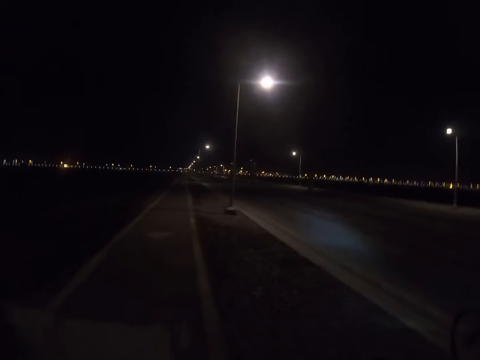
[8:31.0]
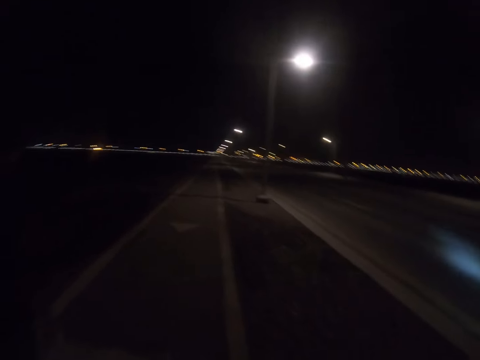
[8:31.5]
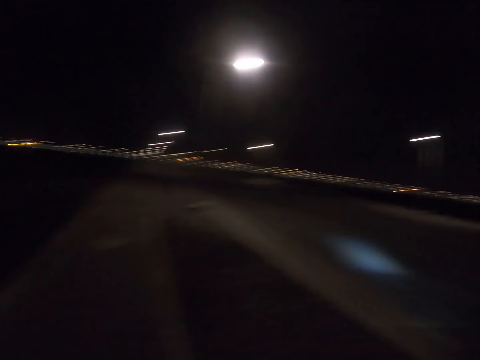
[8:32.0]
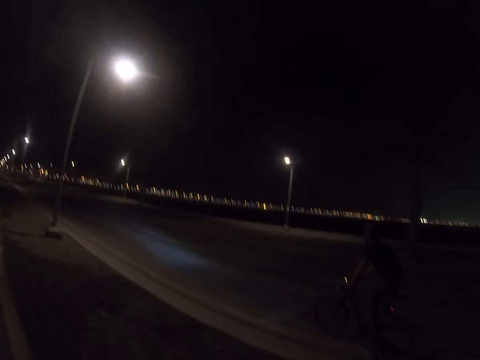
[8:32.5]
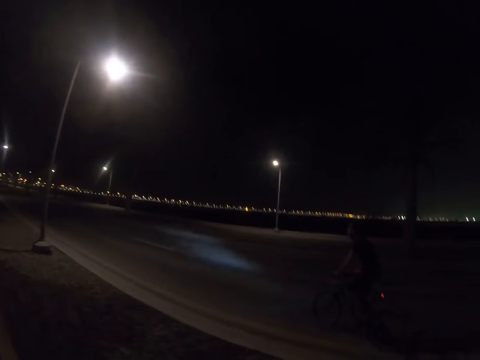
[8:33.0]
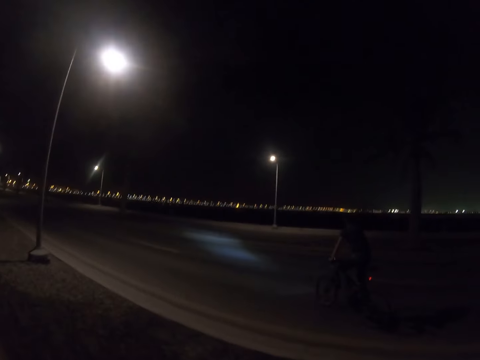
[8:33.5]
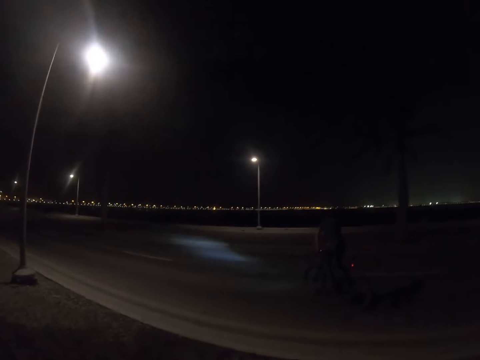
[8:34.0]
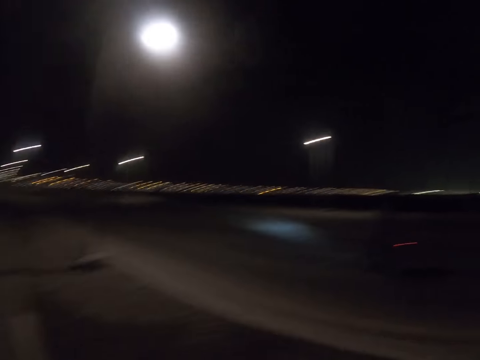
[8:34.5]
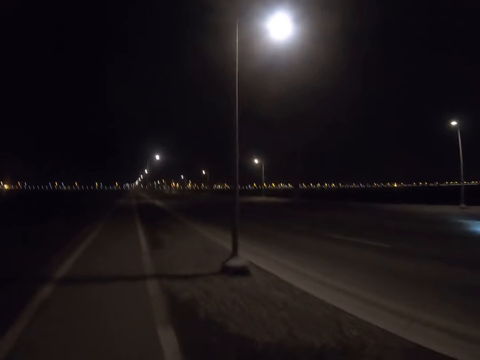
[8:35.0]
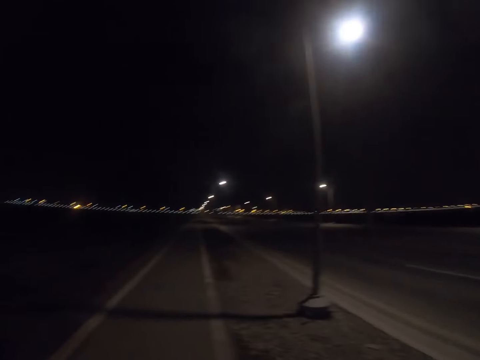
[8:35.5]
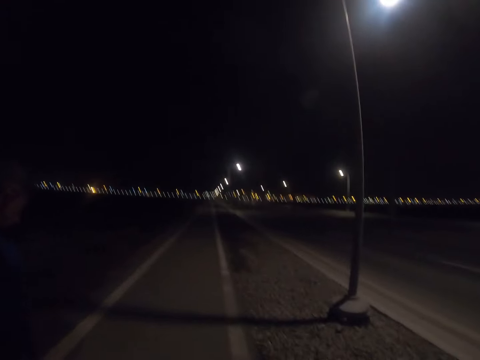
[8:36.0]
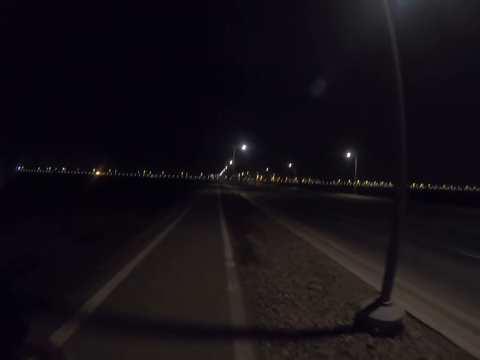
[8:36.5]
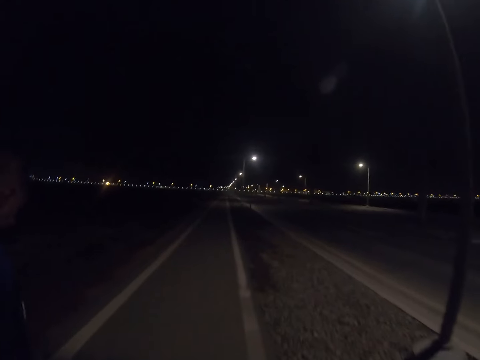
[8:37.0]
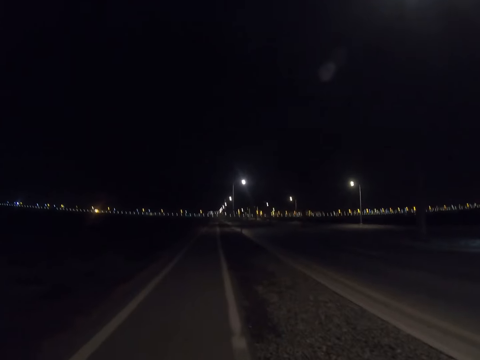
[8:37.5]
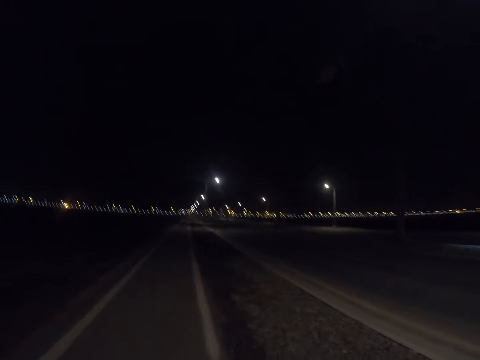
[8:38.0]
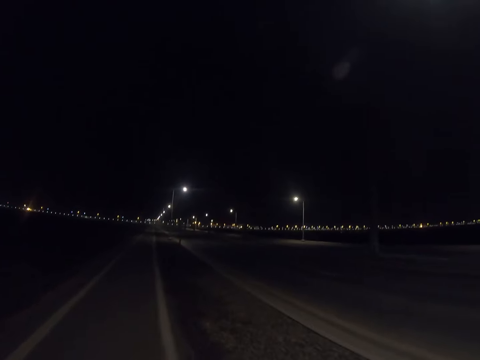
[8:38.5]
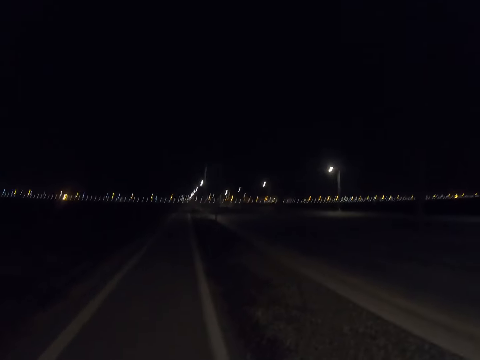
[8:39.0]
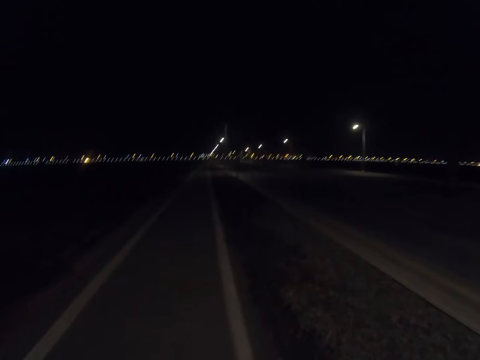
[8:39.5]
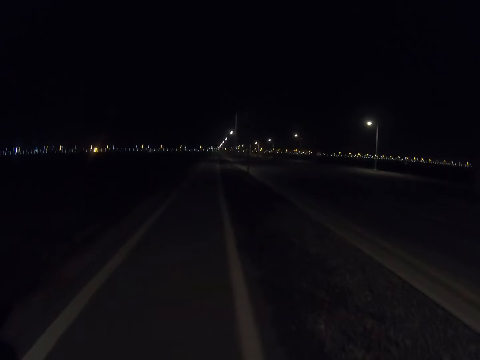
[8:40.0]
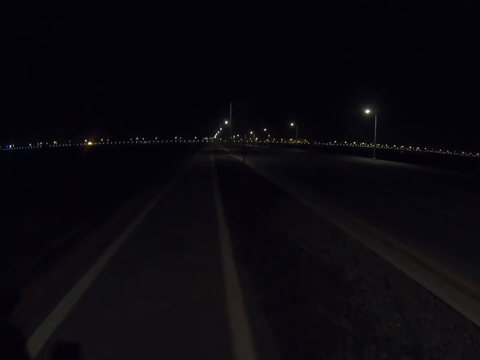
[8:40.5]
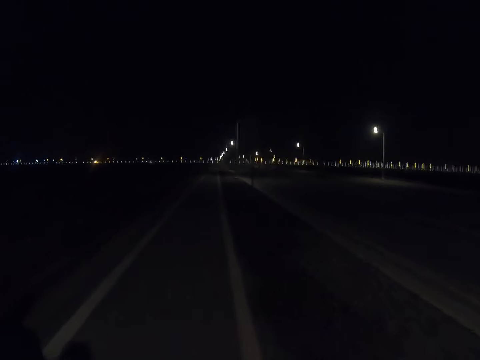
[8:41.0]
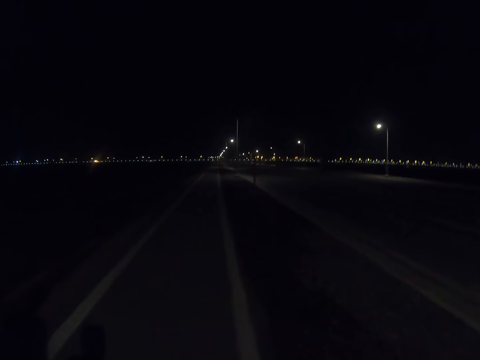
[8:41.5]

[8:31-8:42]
A person rides a bicycle on the other lane.

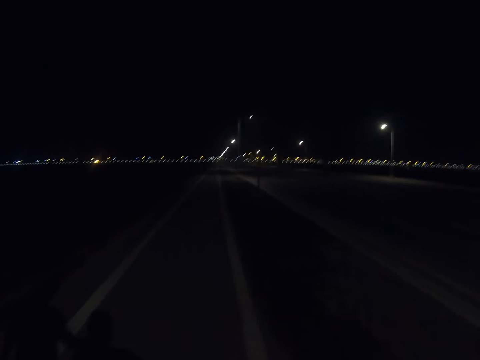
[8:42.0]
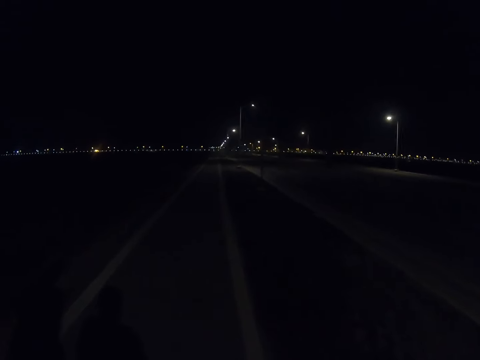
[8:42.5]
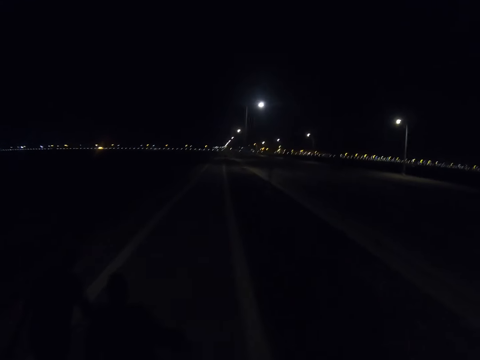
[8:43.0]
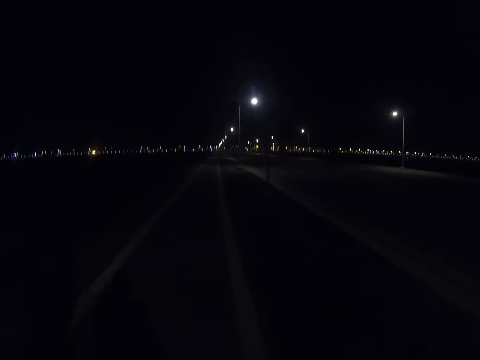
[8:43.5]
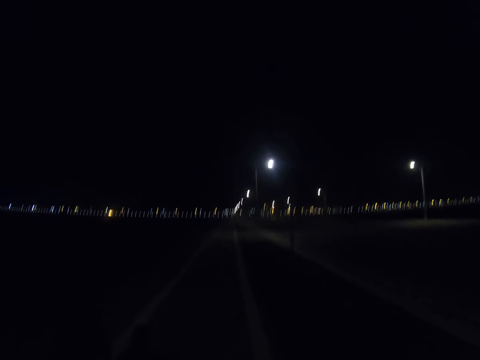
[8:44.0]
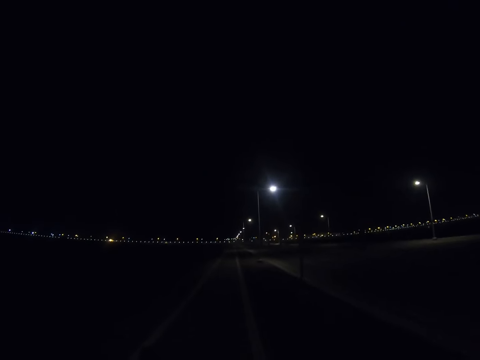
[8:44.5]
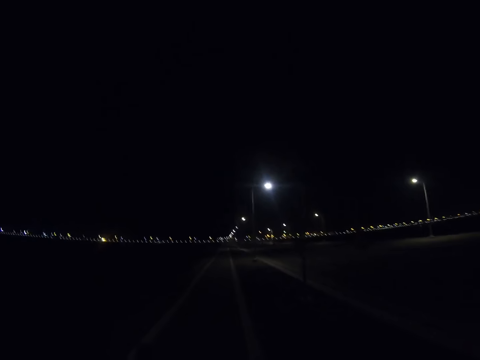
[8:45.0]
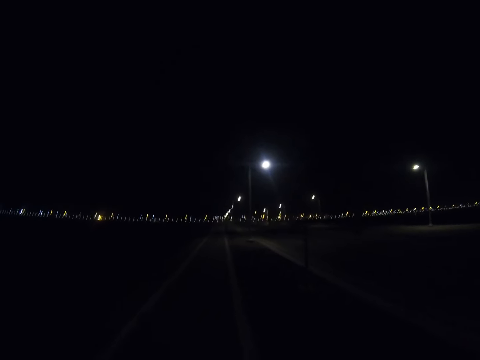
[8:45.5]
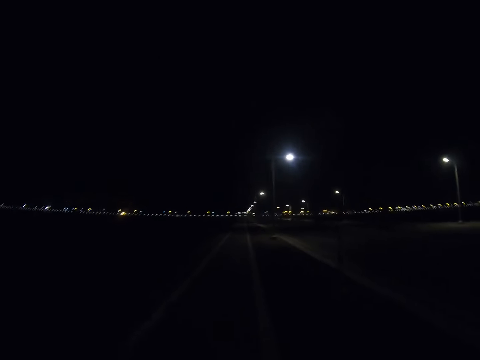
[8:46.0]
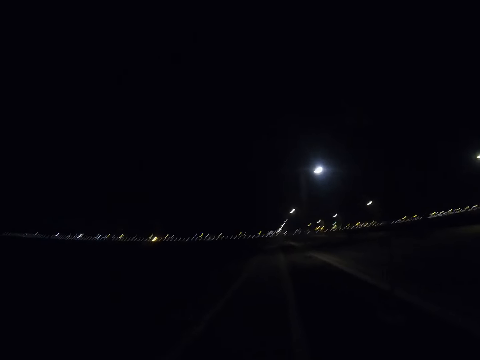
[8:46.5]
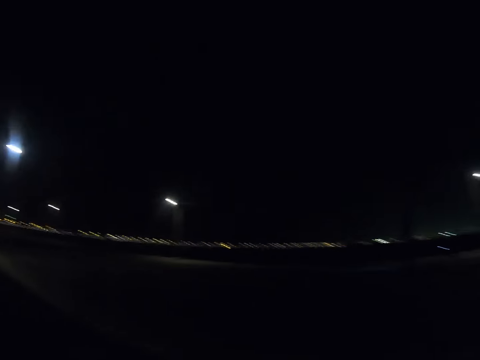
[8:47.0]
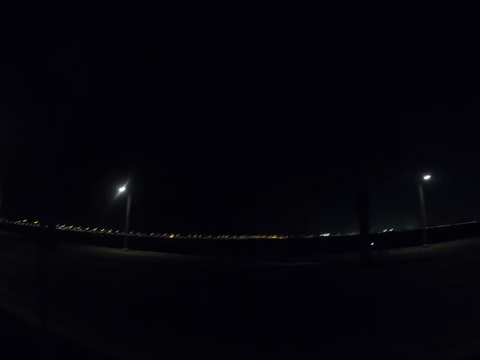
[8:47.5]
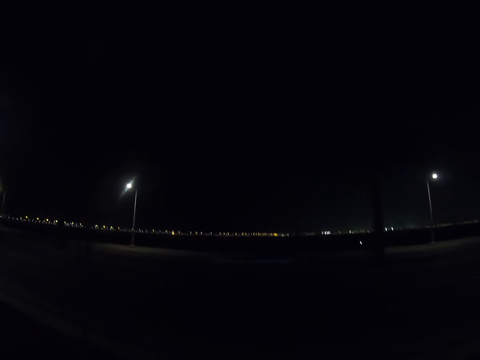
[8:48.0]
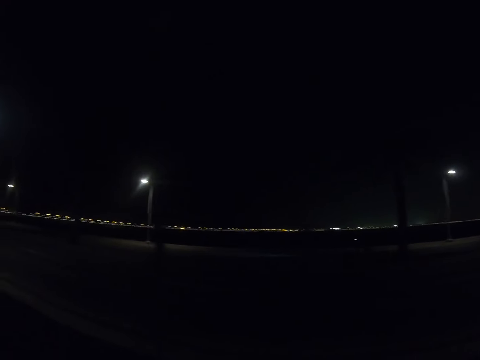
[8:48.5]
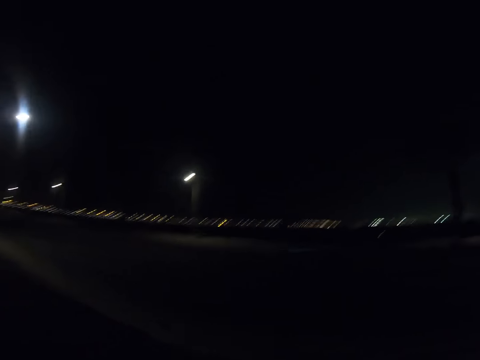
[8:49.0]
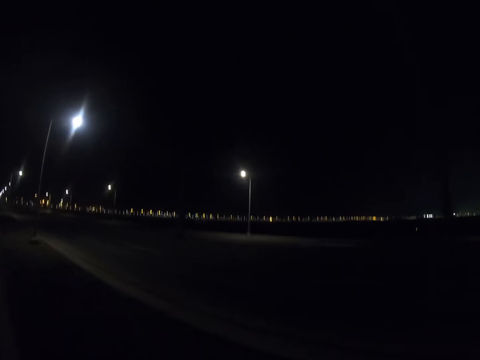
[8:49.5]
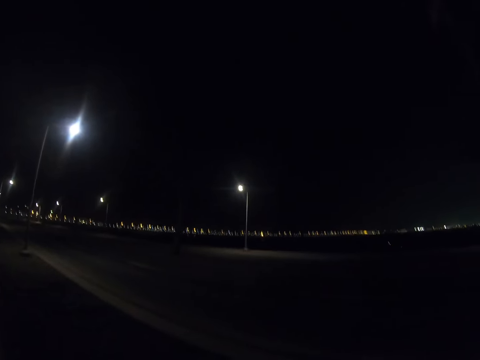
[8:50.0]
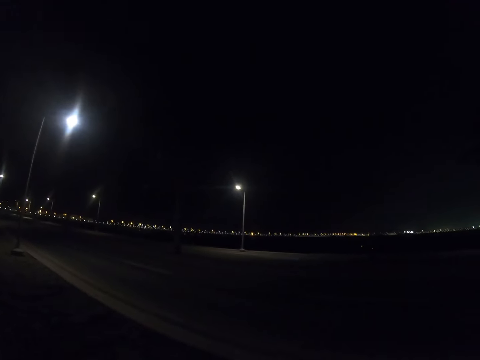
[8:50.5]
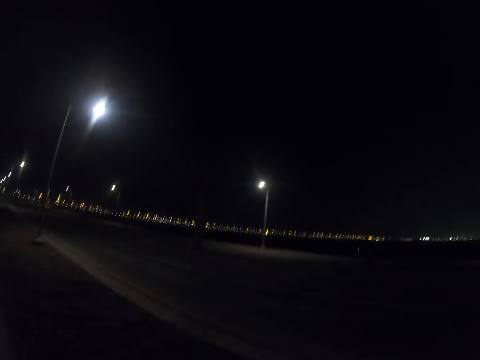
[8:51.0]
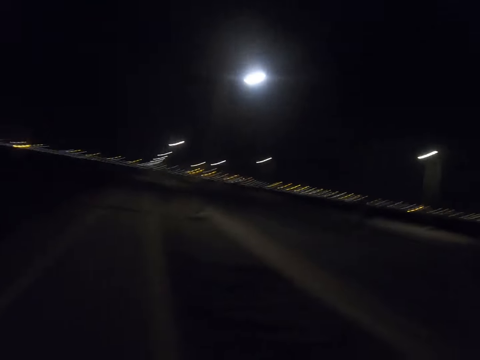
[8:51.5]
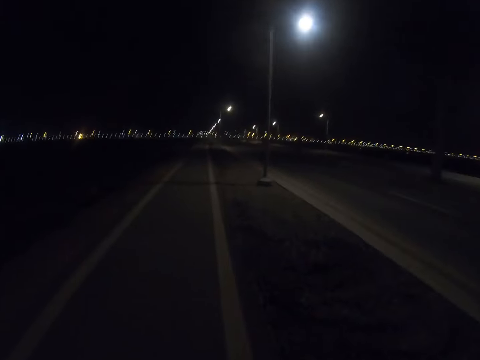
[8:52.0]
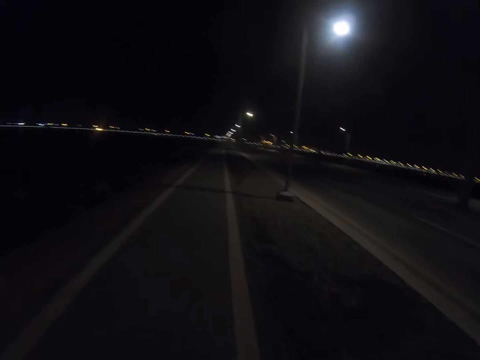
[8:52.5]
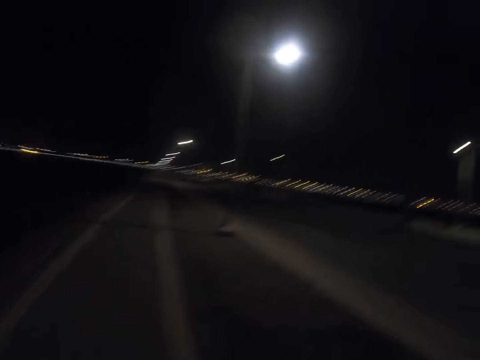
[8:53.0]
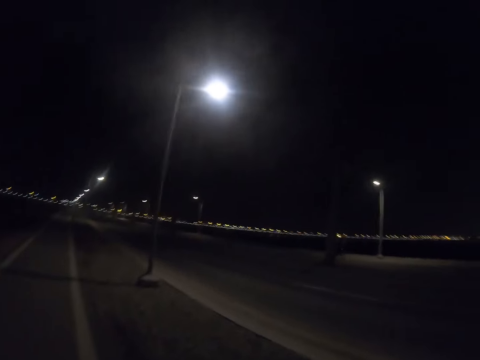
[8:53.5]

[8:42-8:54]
The camera wearer stares at a cyclist on the road.

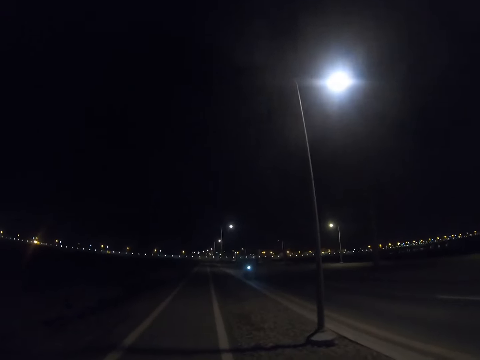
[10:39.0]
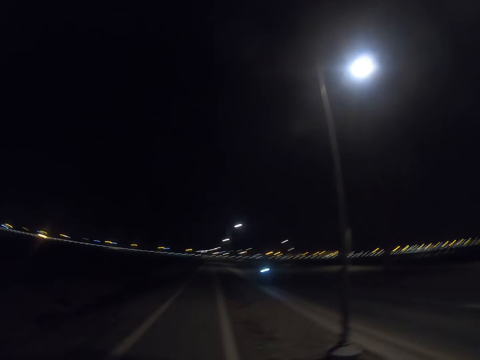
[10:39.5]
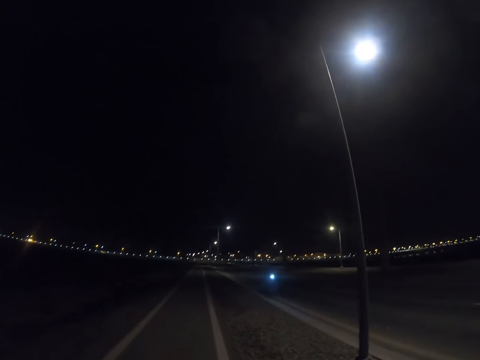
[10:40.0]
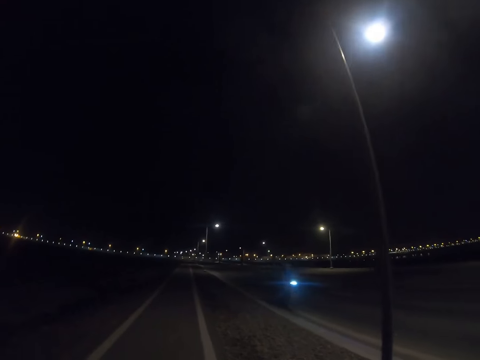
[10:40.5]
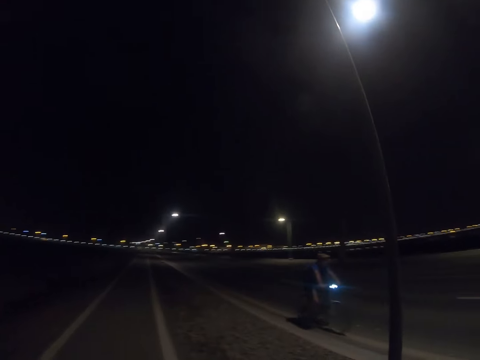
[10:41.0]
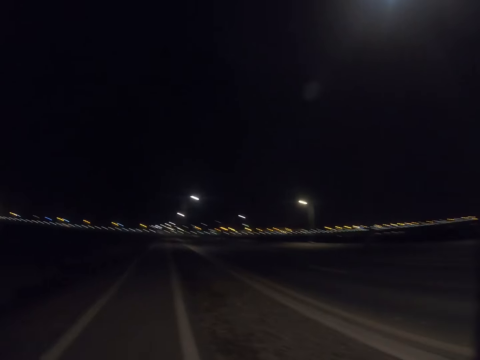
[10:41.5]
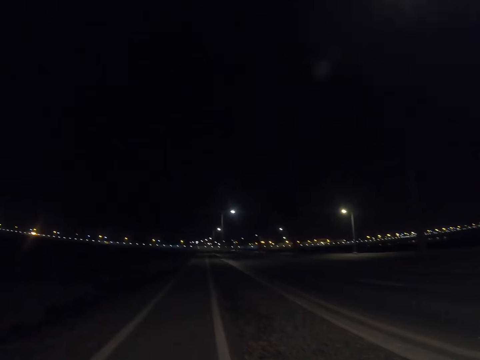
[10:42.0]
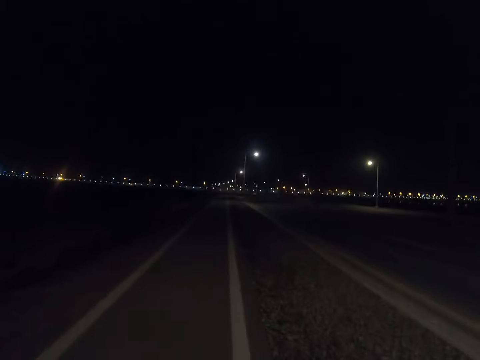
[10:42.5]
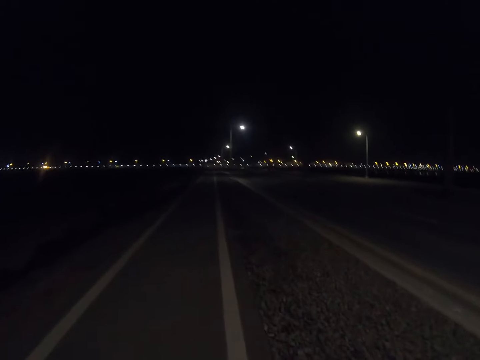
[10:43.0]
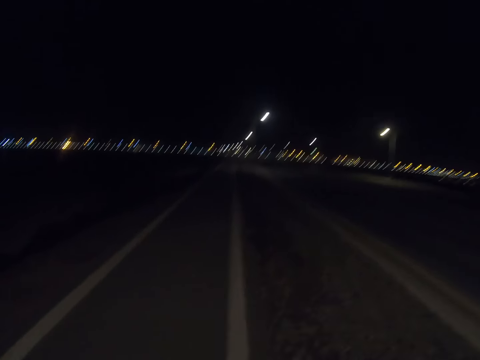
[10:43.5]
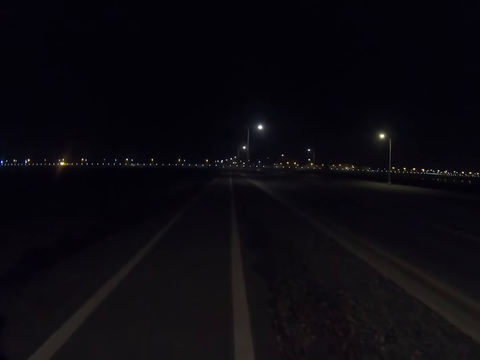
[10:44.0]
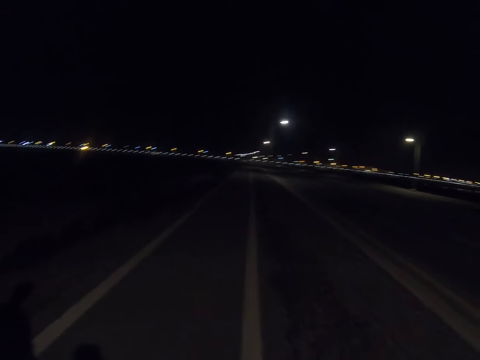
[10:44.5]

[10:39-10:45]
A person rides to the opposite direction of another person.
